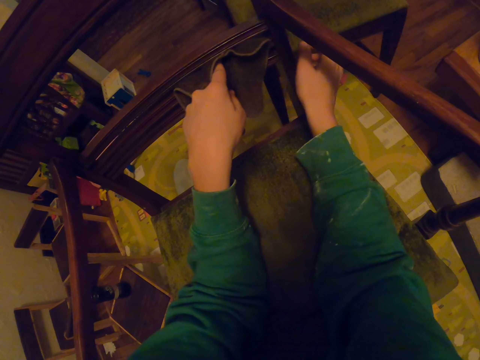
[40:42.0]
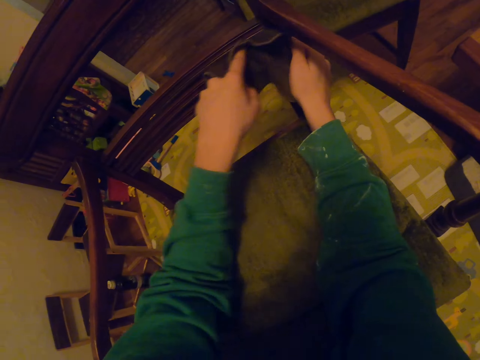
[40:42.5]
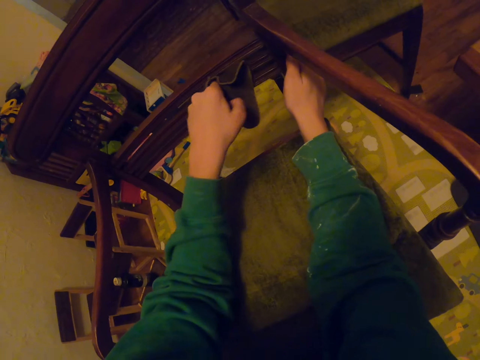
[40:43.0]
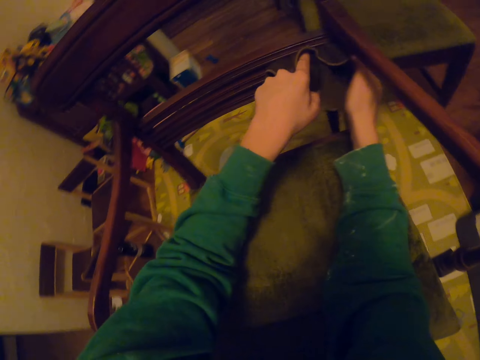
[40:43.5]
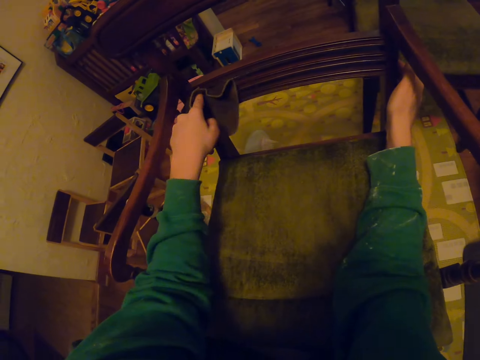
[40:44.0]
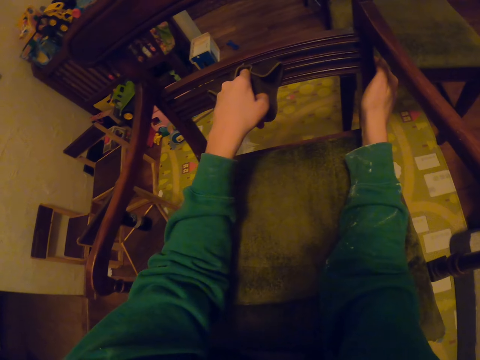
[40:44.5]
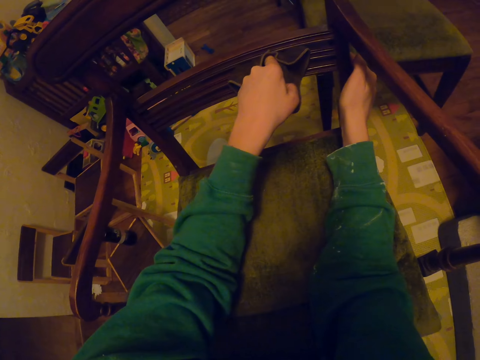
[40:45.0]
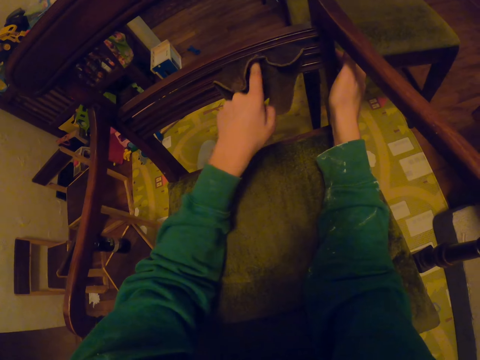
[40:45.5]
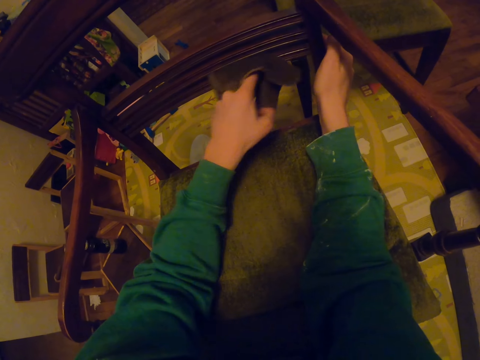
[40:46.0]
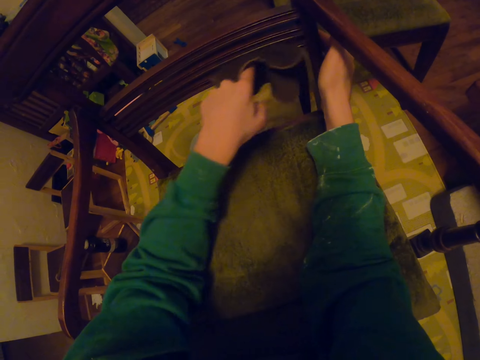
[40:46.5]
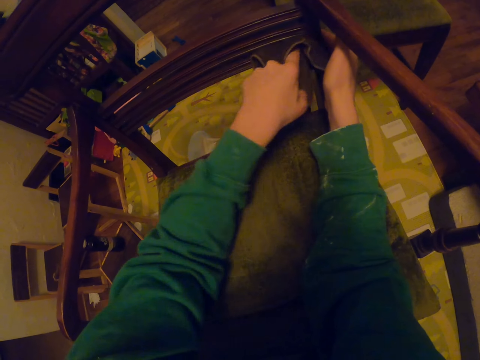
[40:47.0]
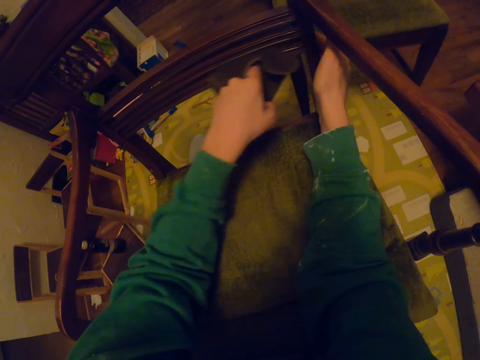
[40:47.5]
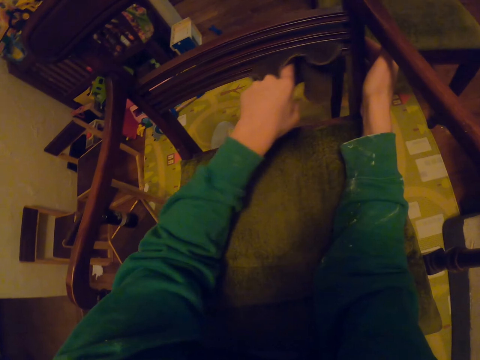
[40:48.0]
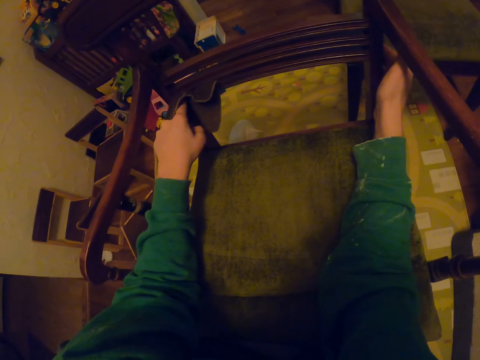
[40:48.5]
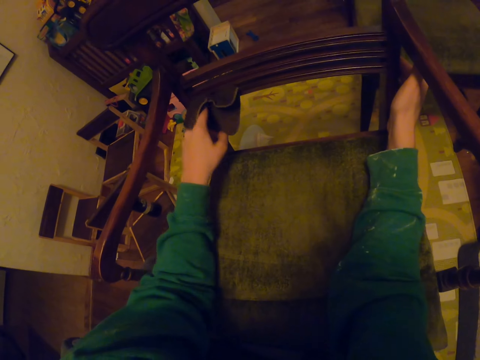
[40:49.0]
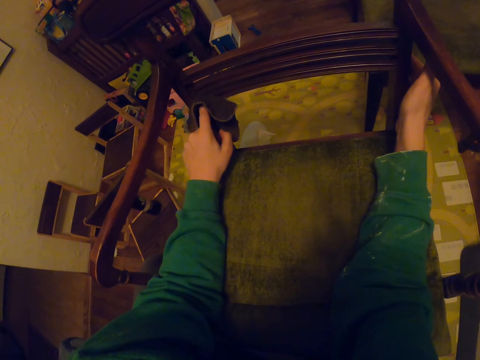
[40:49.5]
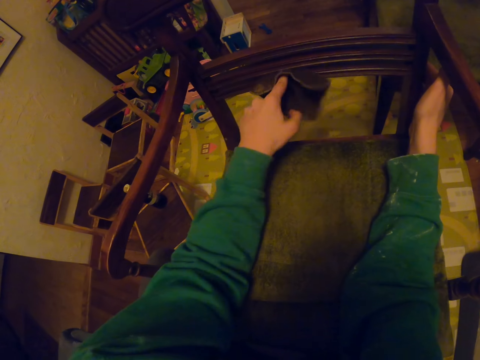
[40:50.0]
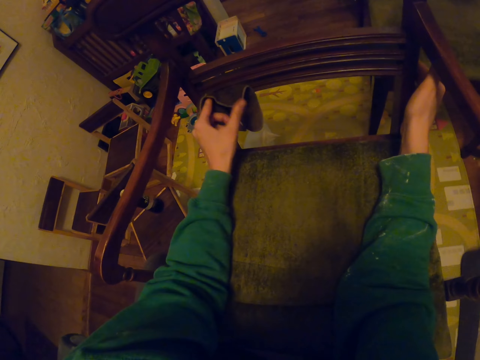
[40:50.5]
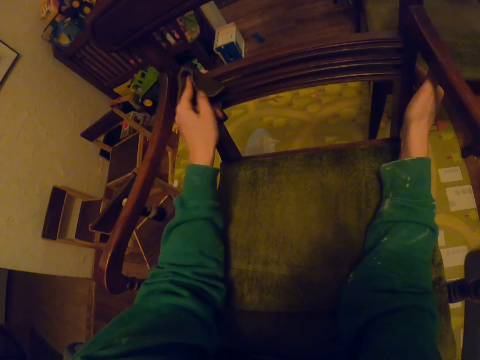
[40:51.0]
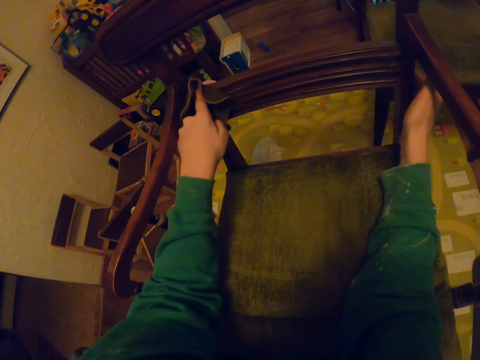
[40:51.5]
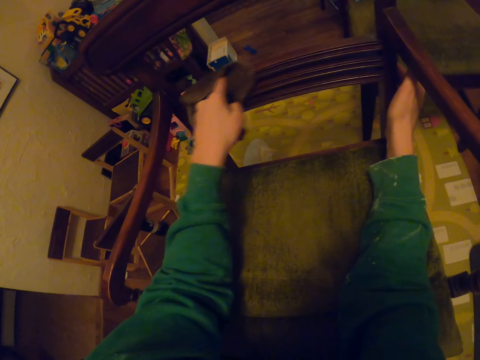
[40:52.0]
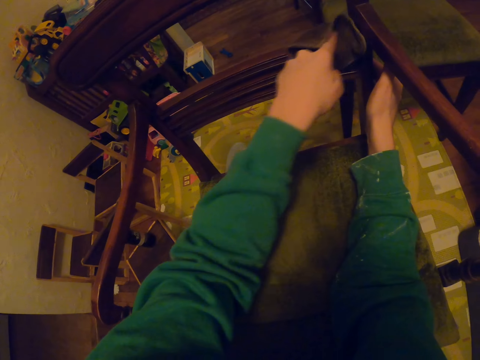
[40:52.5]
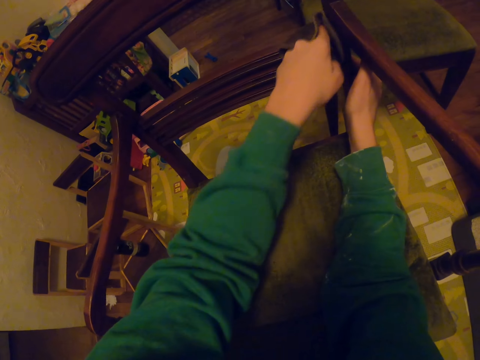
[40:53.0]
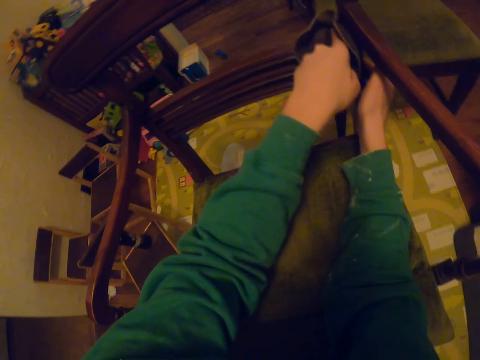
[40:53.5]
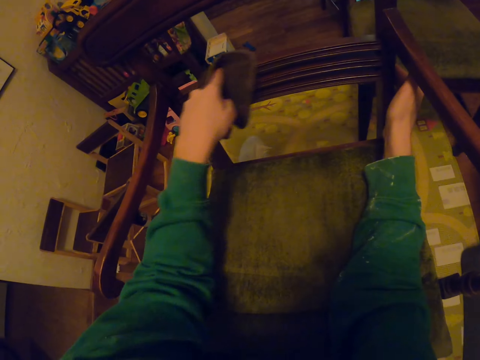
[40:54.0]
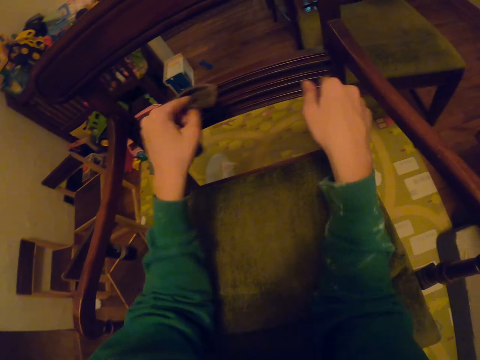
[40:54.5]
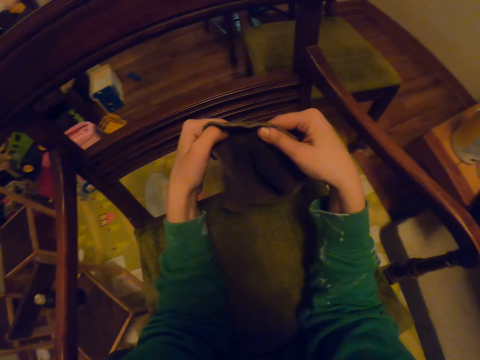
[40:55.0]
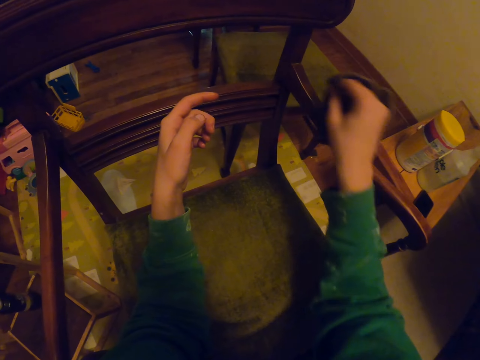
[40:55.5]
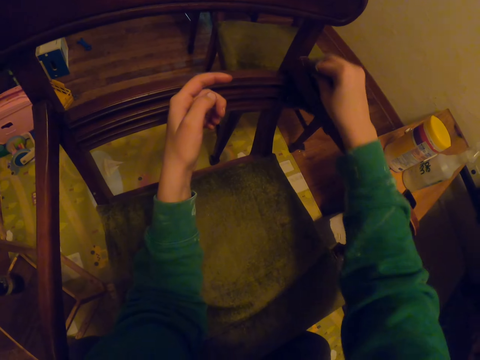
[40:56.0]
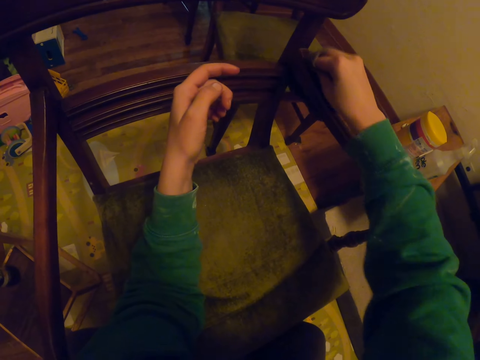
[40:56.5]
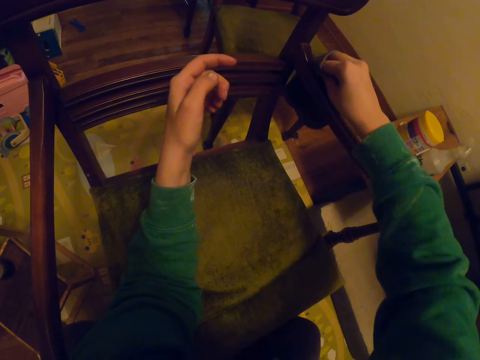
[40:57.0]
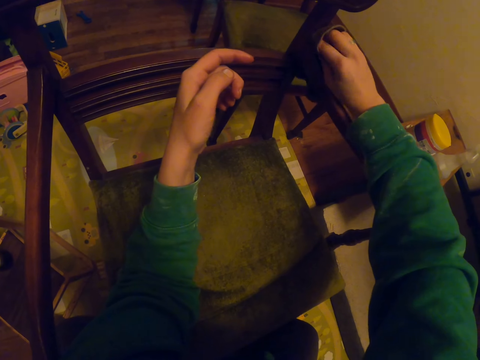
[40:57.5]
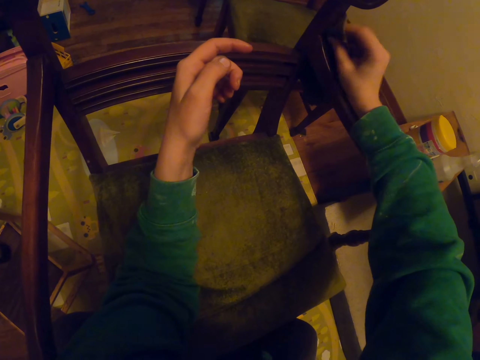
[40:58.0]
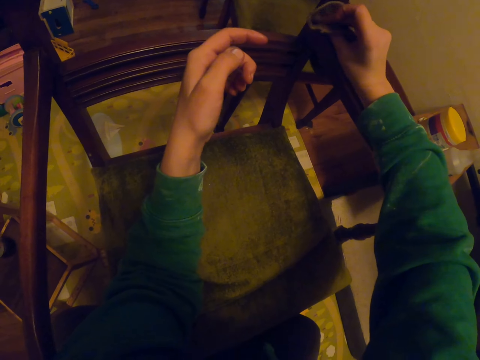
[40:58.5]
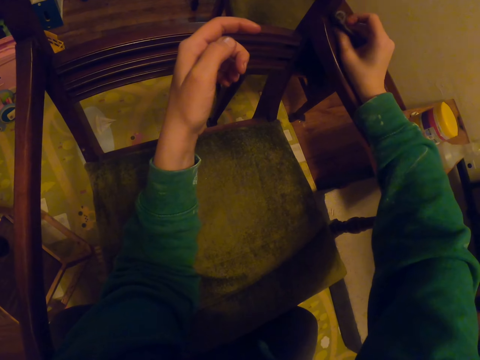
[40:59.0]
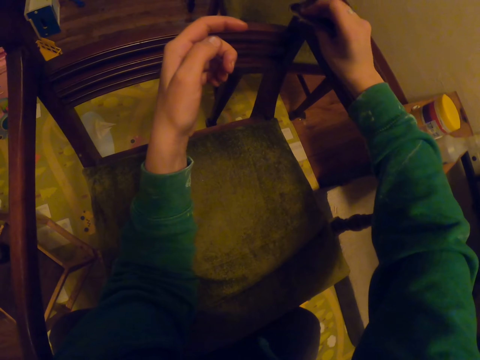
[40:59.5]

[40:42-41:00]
The camera wearer passes a small towel to the left hand. They wipe the chair. They pass the small towel to the right hand. They wipe the chair.

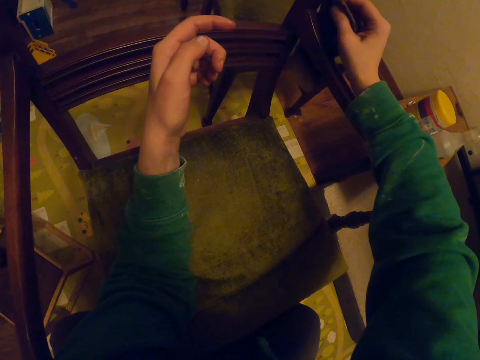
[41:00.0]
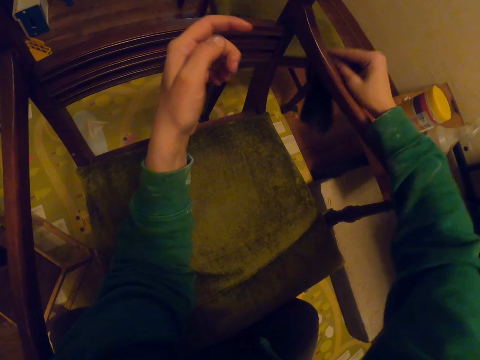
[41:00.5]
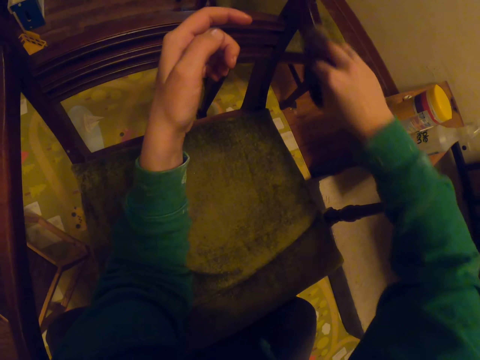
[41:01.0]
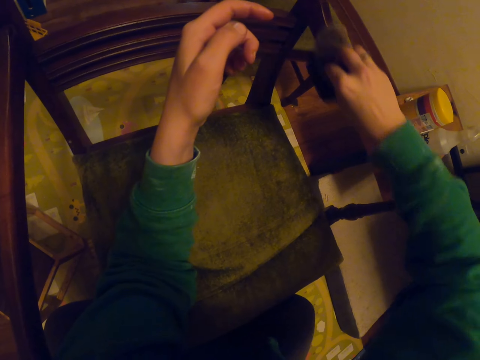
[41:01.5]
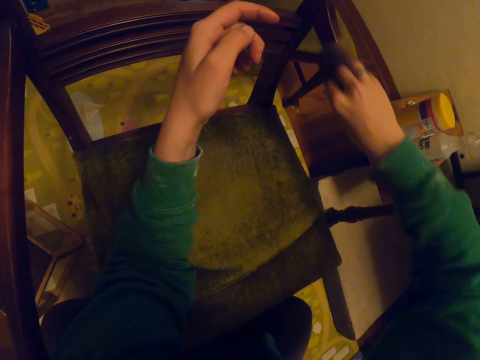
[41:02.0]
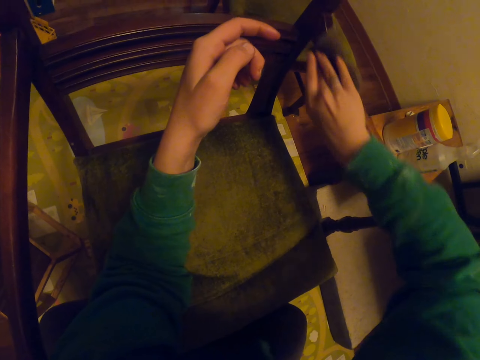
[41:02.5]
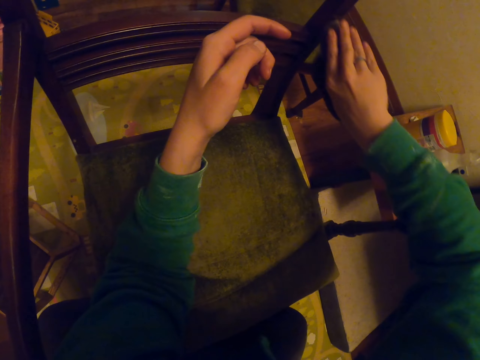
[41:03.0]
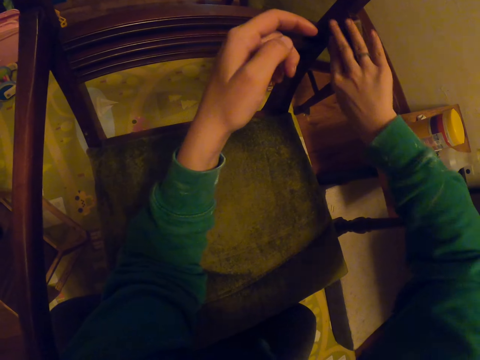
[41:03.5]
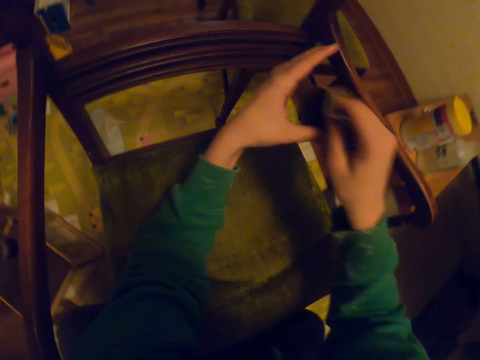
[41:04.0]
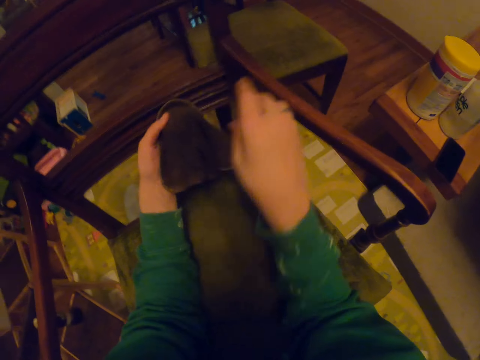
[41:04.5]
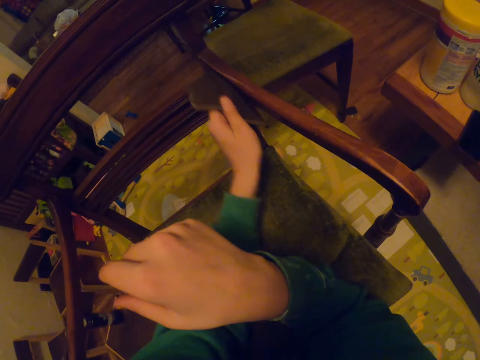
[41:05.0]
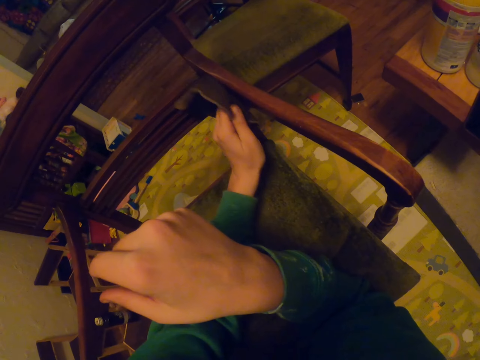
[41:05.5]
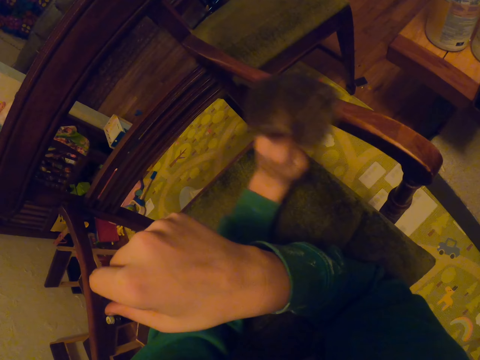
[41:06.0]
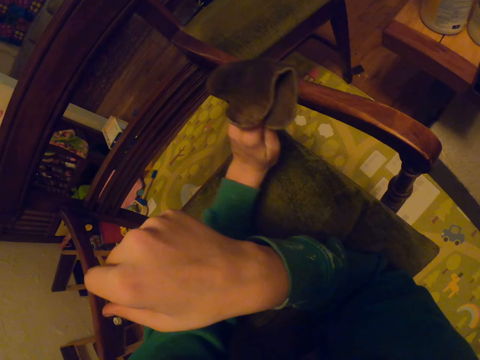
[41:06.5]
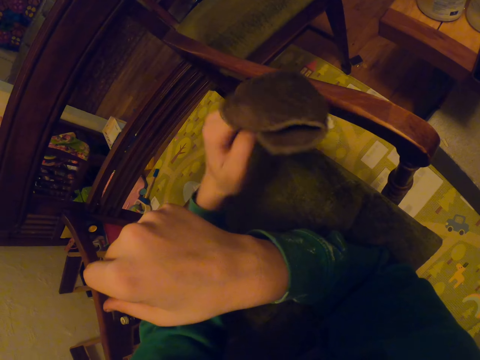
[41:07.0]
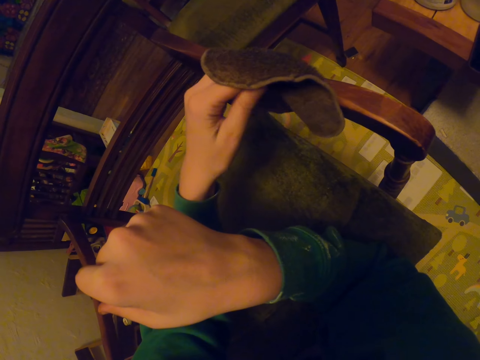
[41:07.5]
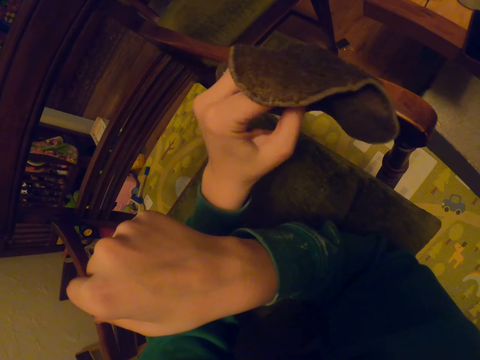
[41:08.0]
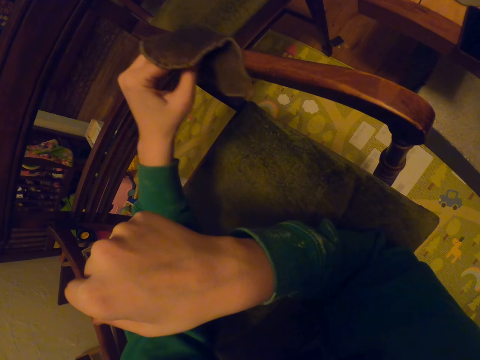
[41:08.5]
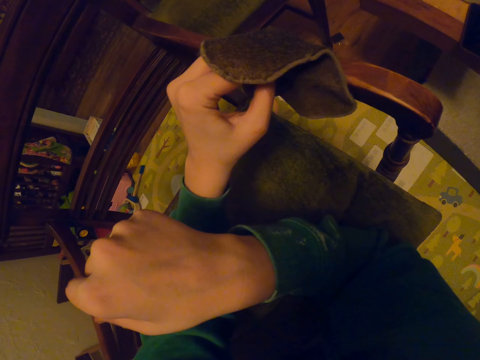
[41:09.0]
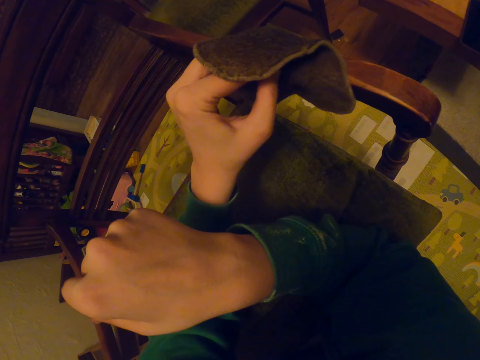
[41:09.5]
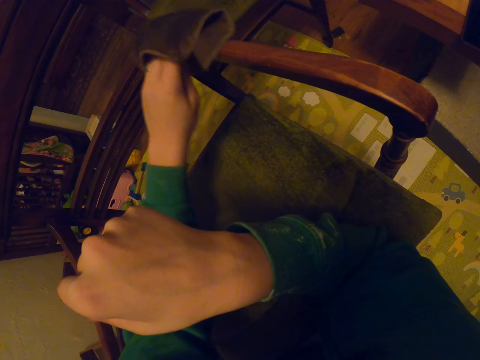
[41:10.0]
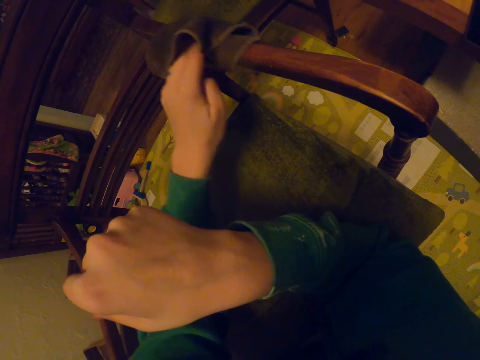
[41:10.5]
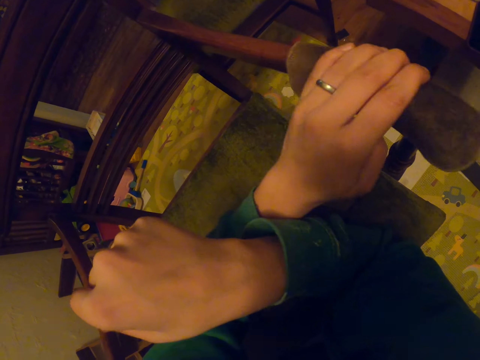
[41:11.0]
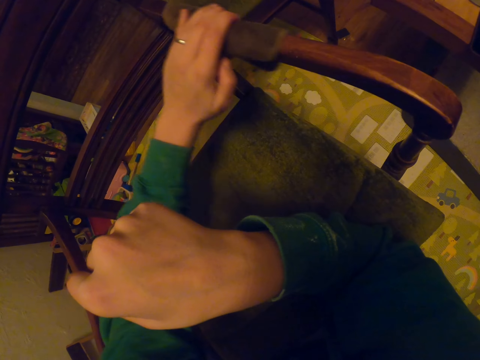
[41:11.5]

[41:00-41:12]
The camera wearer passes the small towel to the left hand. They wipe the chair.
